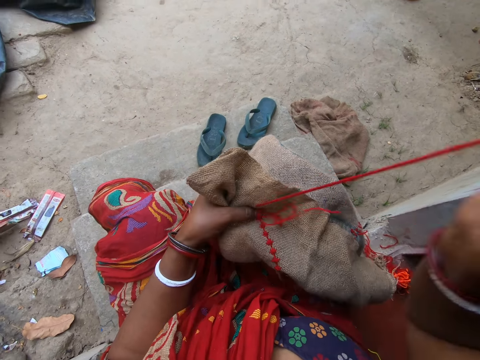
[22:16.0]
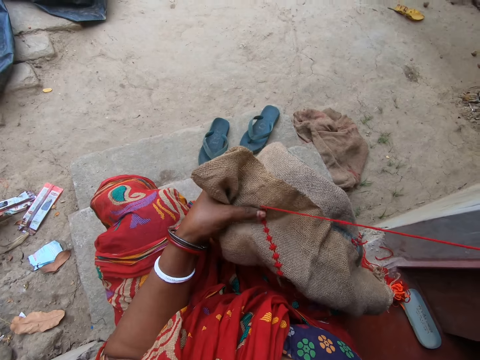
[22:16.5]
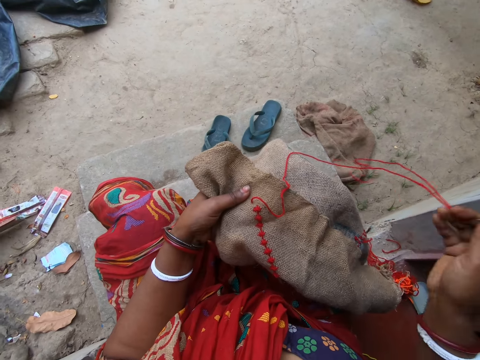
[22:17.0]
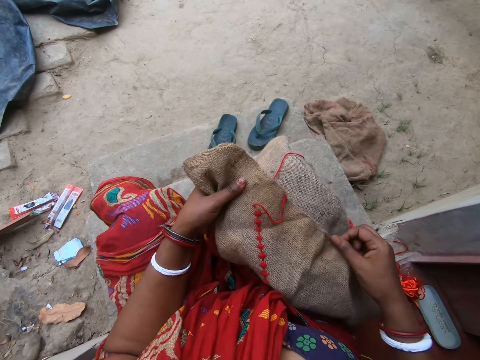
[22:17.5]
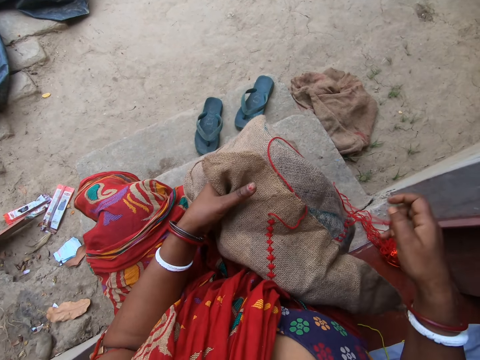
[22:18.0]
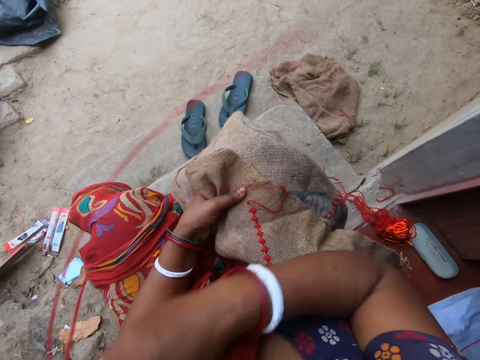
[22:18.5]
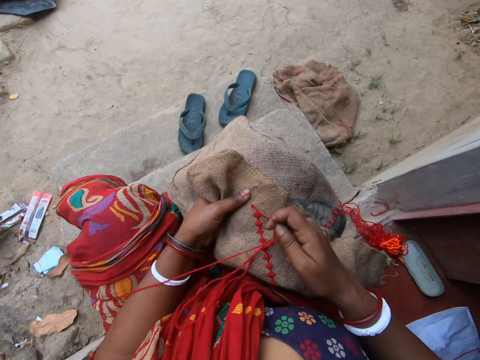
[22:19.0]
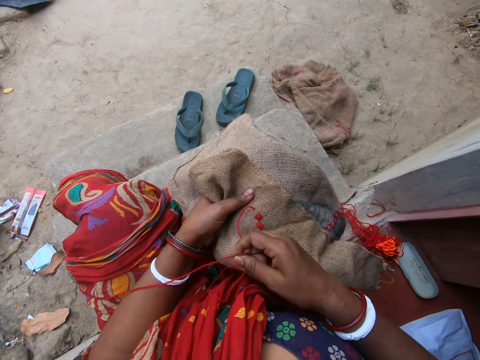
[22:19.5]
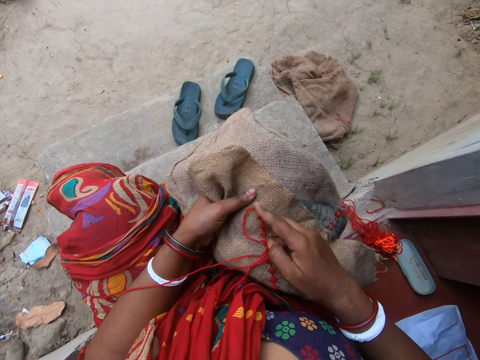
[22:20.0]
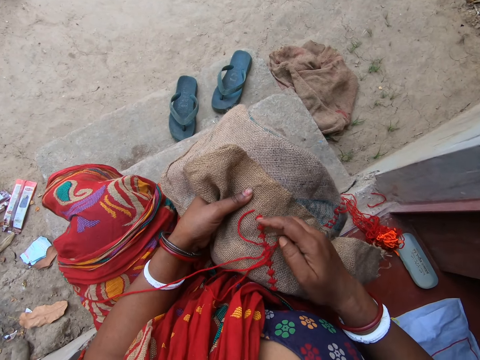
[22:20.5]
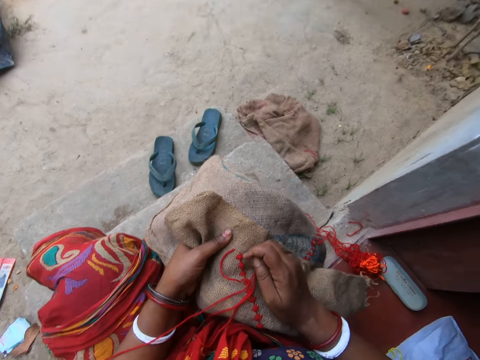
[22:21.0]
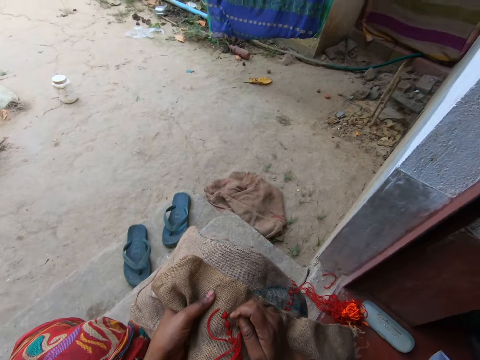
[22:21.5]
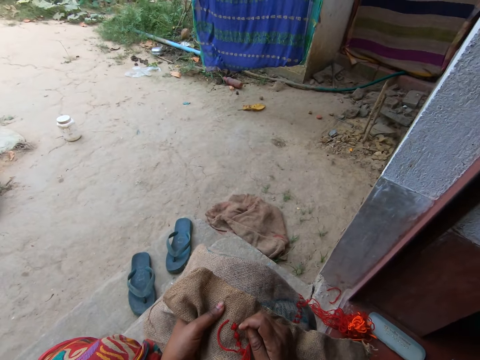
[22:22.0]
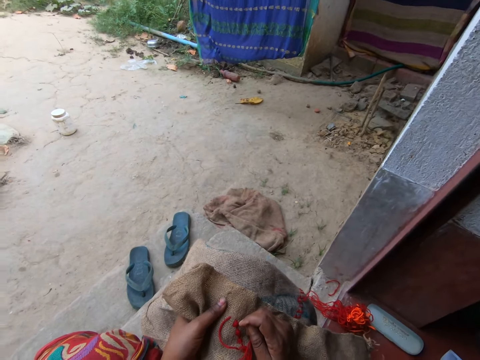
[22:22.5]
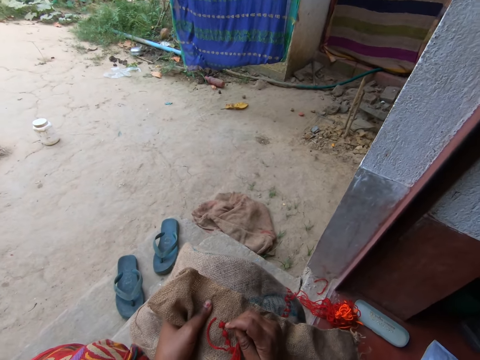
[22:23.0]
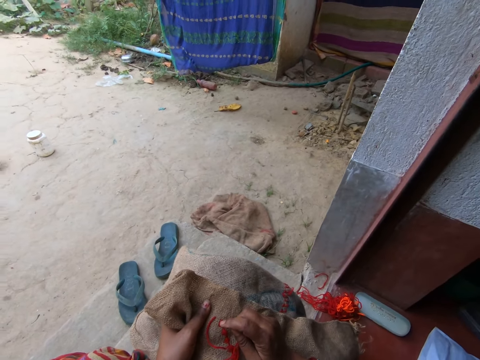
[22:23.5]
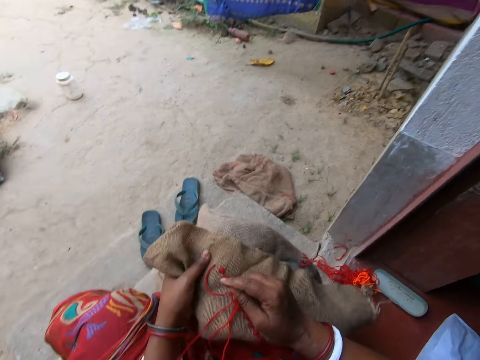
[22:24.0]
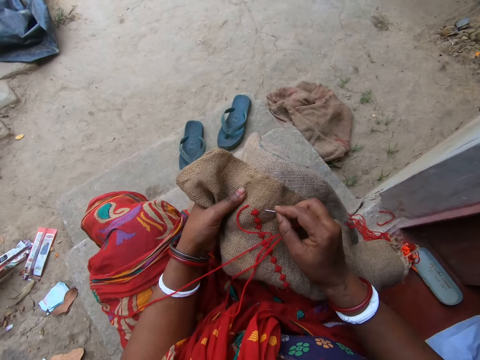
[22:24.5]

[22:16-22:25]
The camera wearer adjusts the fabric with her right hand.

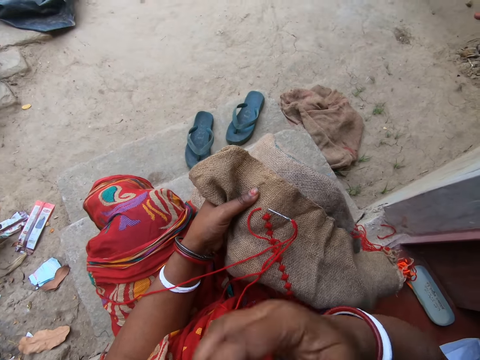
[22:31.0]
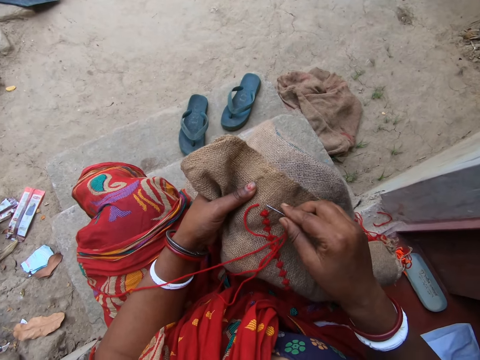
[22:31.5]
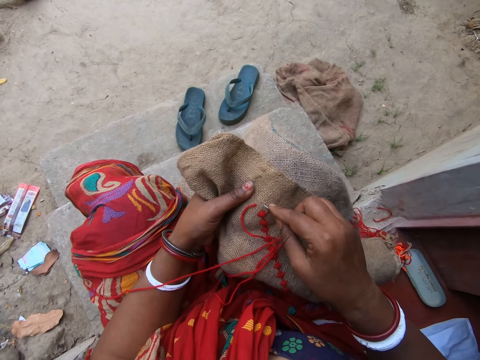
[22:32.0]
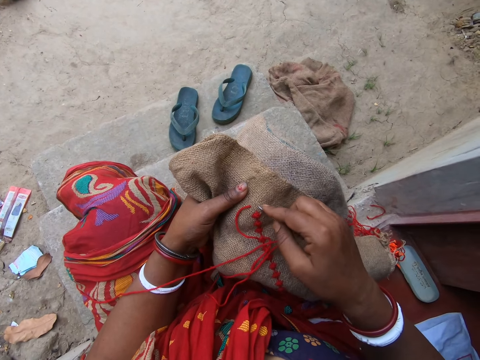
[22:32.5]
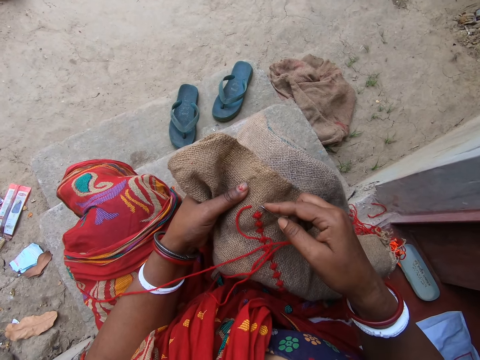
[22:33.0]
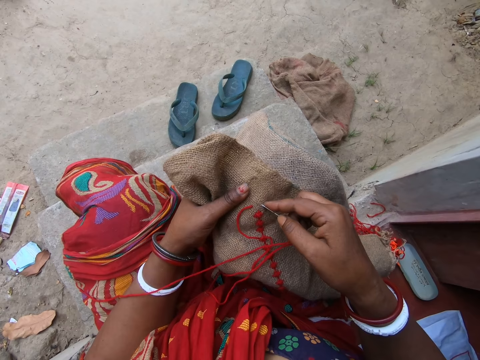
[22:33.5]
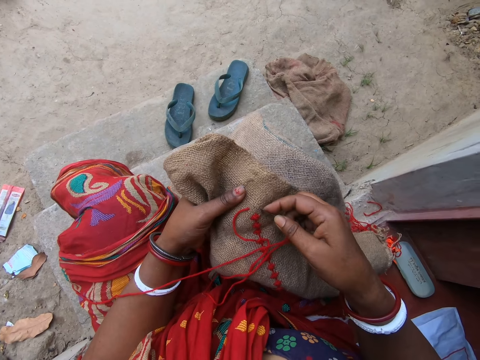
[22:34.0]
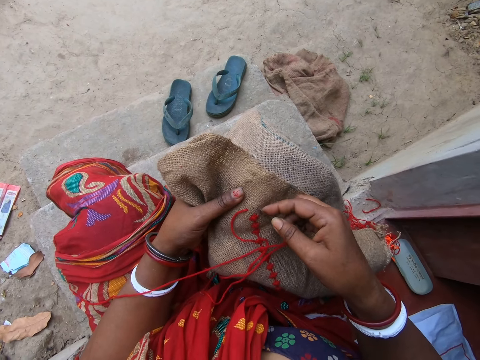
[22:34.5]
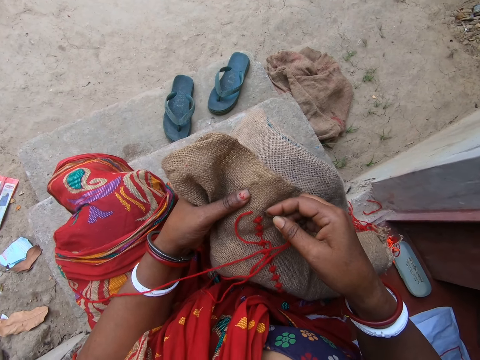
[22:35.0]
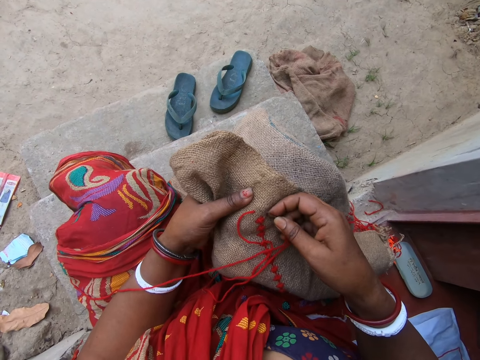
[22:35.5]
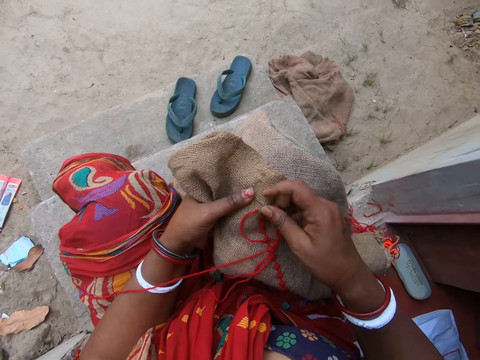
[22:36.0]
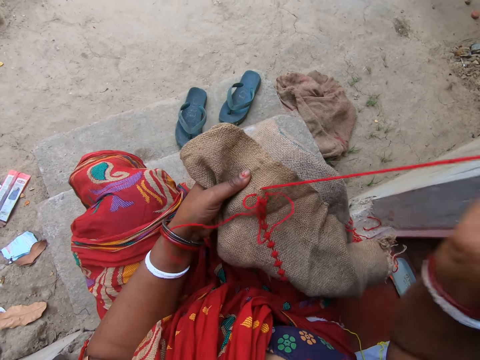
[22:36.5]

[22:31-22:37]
The camera wearer embroiders on the brown cloth in her left hand with the needle and the red thread in her right hand.

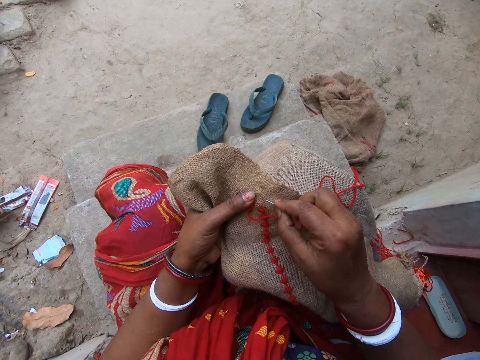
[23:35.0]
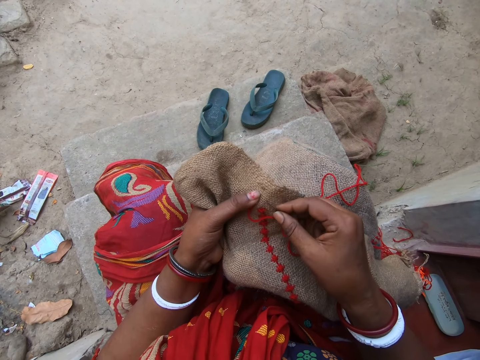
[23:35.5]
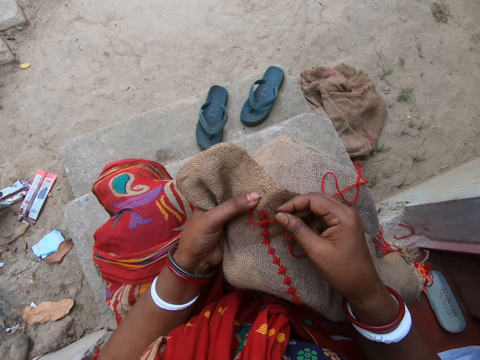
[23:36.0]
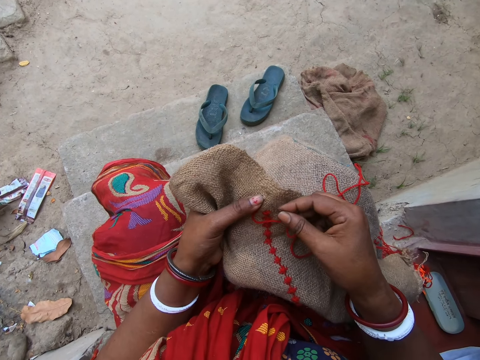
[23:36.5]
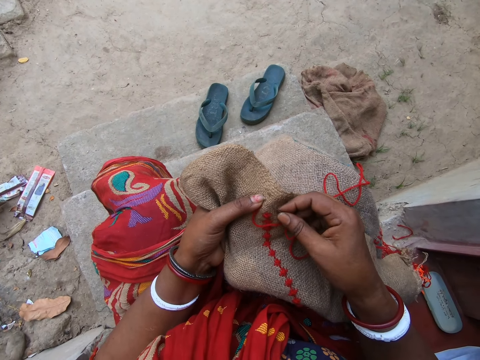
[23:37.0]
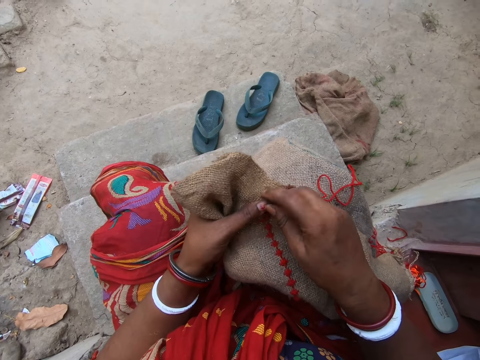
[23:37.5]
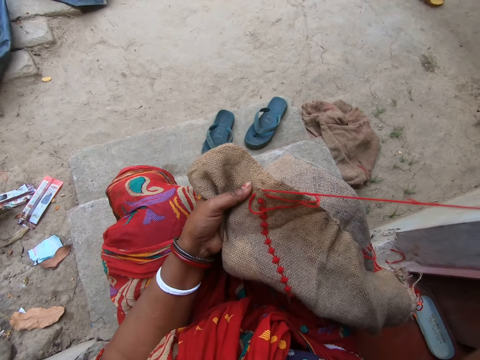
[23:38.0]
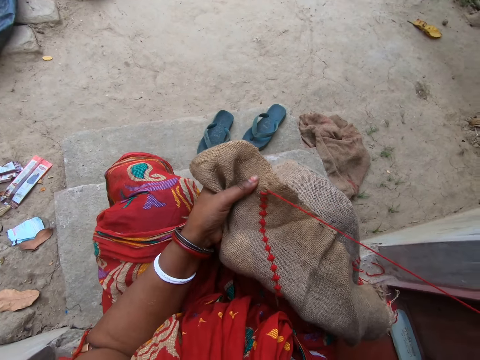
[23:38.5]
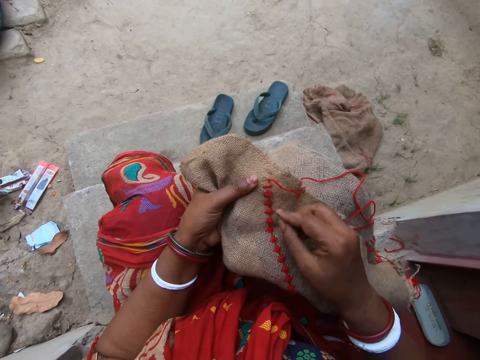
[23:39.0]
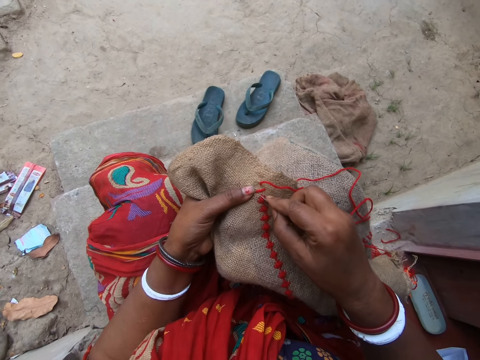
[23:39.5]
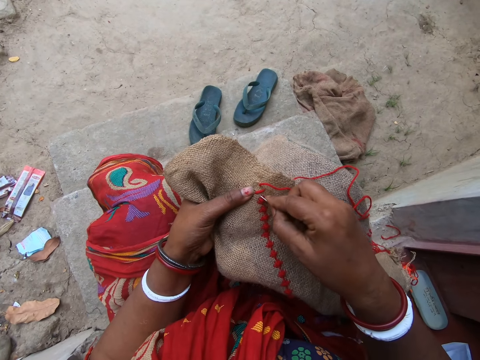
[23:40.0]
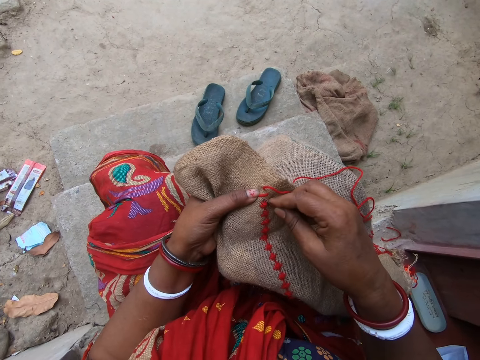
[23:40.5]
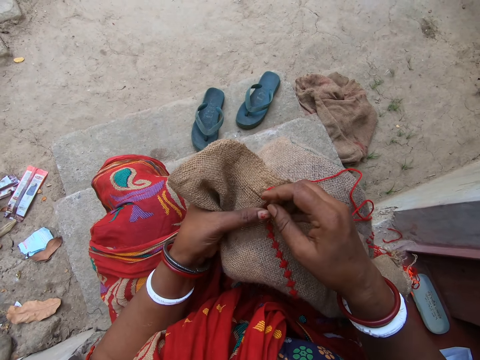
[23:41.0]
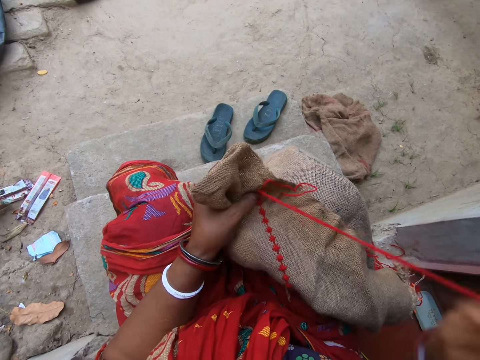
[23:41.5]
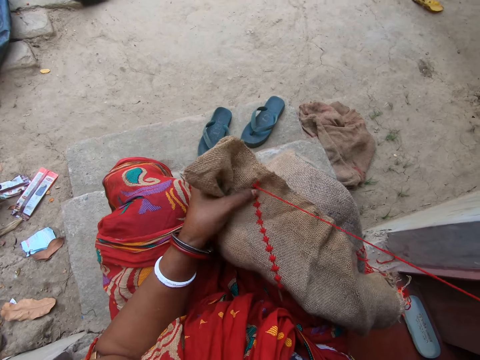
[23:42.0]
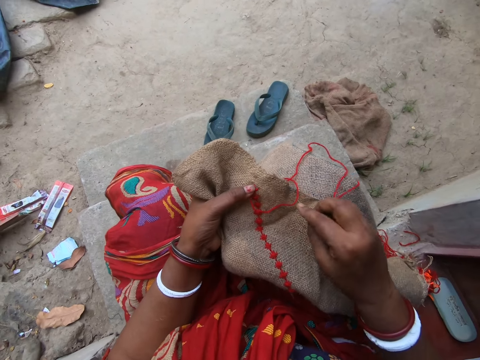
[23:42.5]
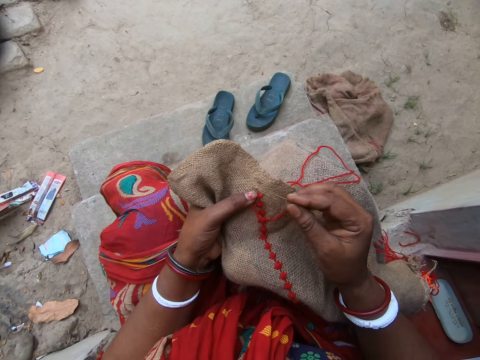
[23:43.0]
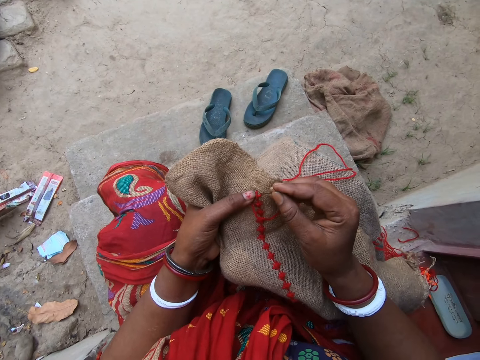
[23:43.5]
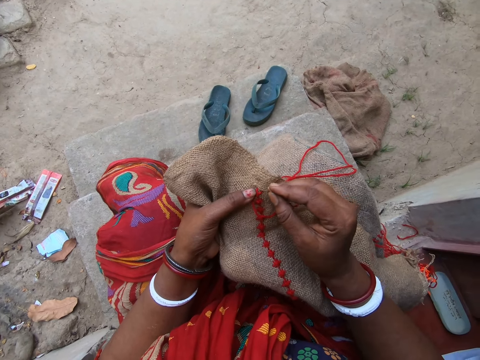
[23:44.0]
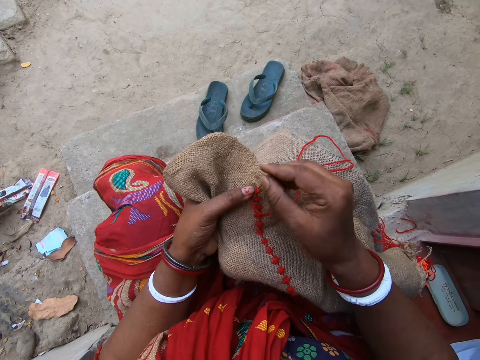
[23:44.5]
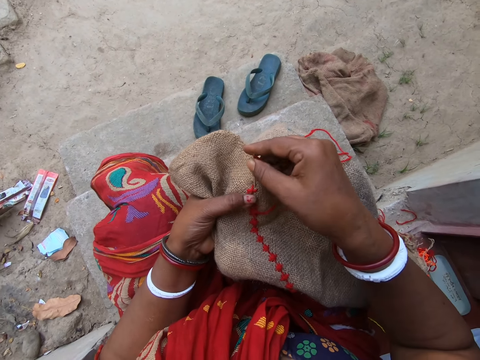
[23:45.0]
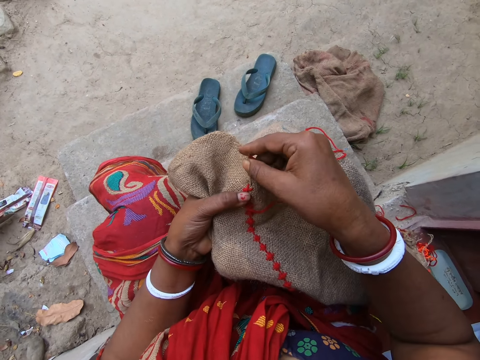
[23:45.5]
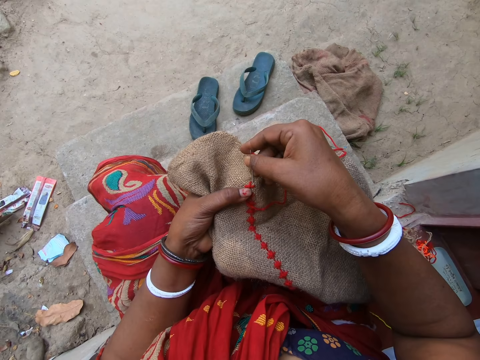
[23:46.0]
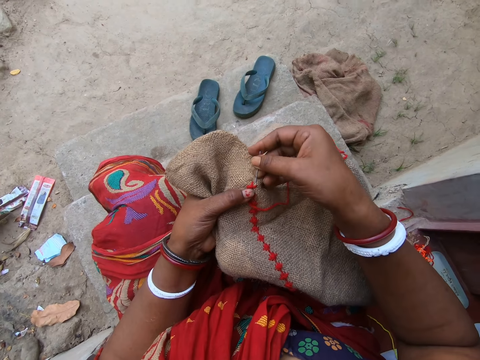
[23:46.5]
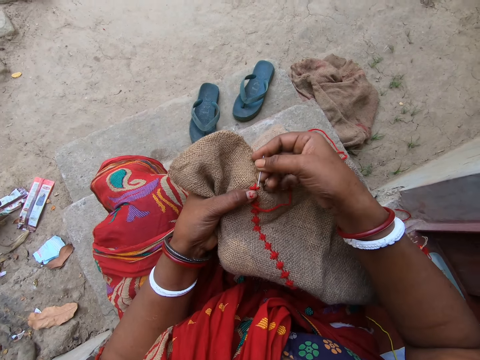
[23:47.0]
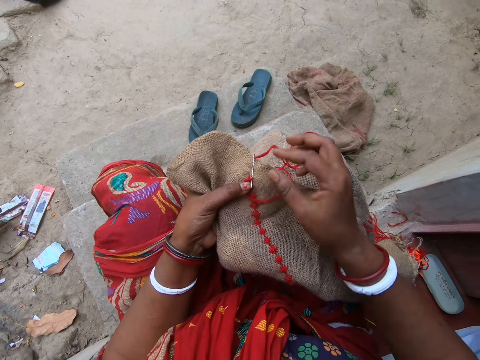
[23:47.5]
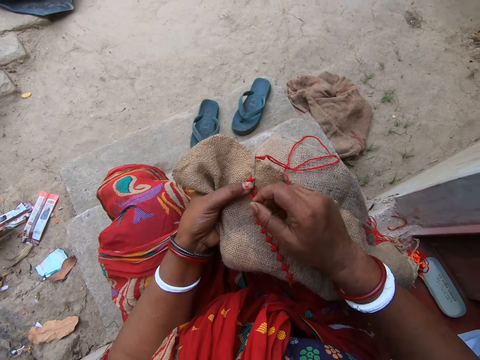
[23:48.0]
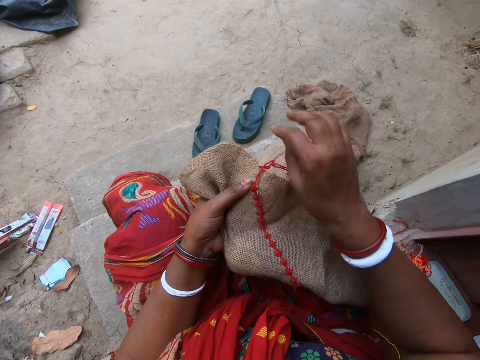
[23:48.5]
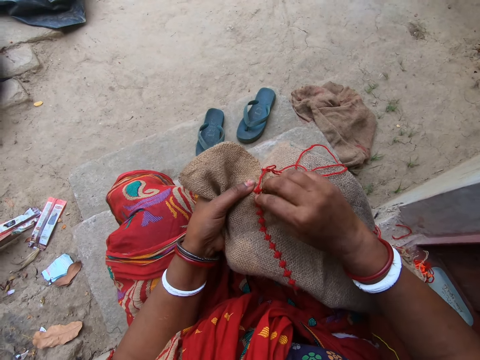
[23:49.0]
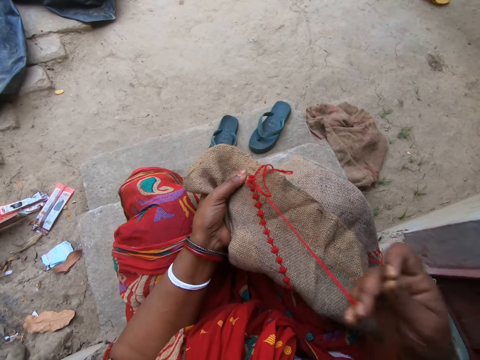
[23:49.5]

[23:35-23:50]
A man converses with the camera wearer. The camera wearer talks at the doorstep.
